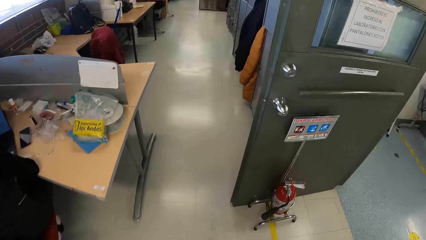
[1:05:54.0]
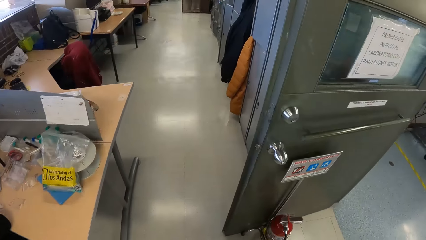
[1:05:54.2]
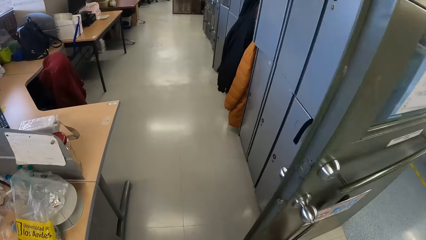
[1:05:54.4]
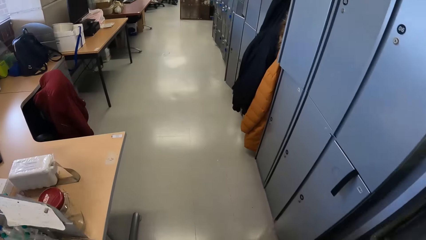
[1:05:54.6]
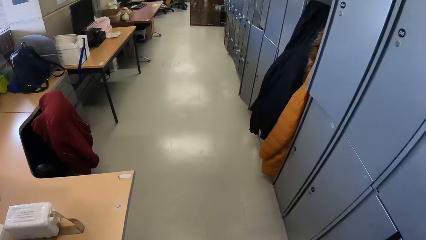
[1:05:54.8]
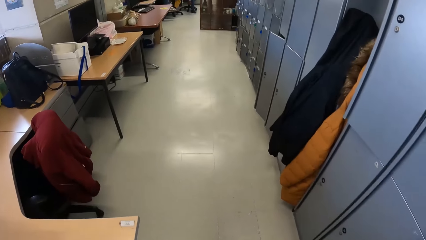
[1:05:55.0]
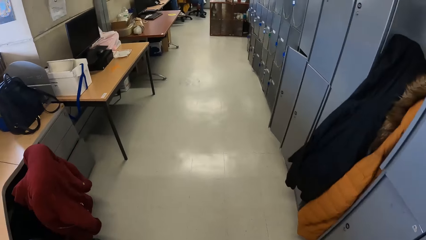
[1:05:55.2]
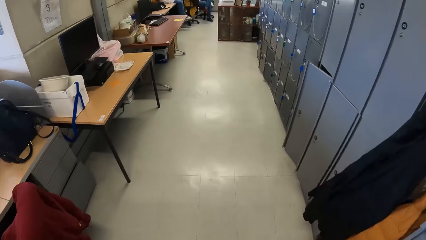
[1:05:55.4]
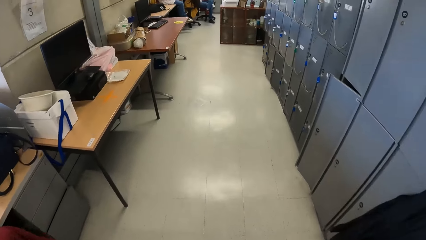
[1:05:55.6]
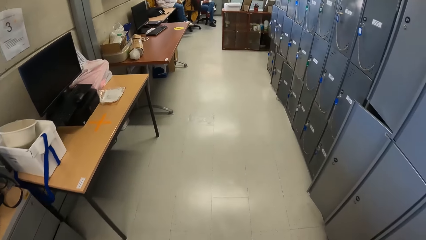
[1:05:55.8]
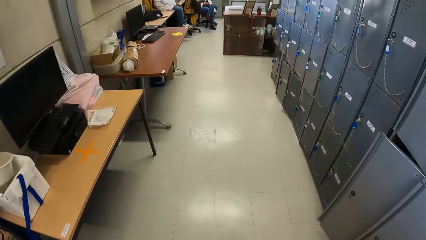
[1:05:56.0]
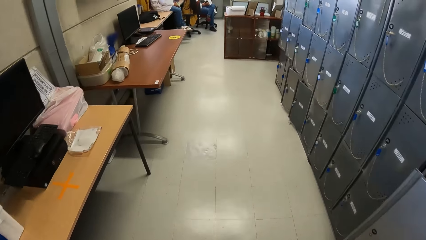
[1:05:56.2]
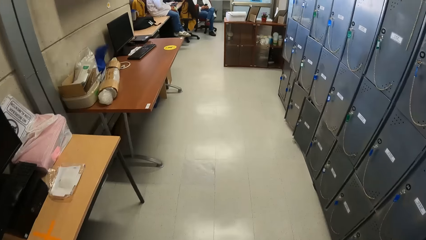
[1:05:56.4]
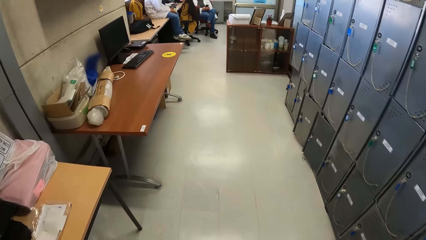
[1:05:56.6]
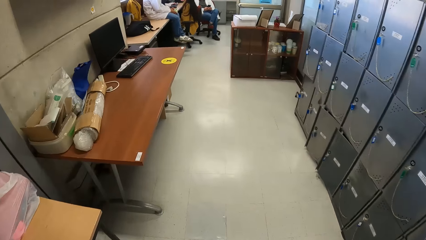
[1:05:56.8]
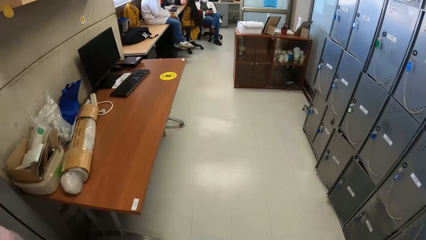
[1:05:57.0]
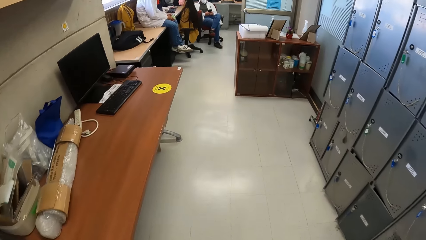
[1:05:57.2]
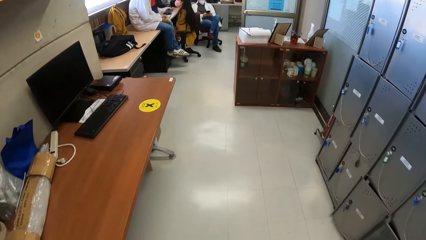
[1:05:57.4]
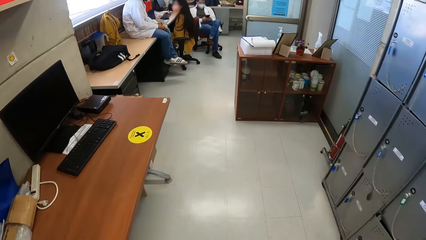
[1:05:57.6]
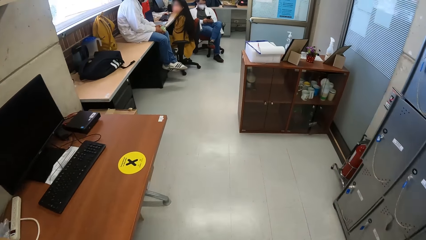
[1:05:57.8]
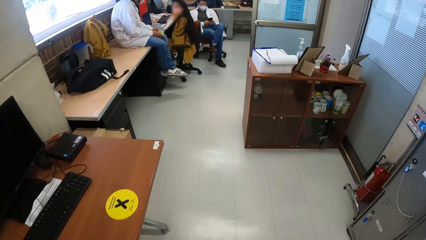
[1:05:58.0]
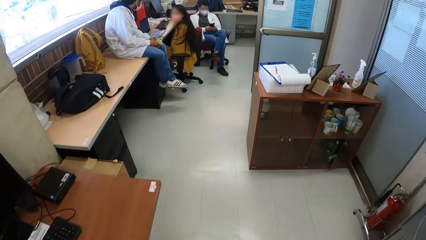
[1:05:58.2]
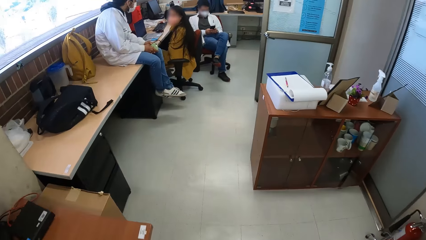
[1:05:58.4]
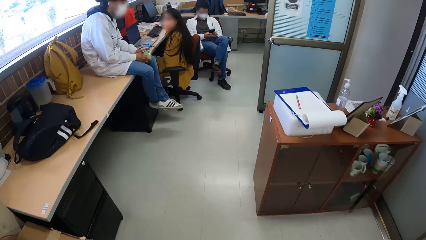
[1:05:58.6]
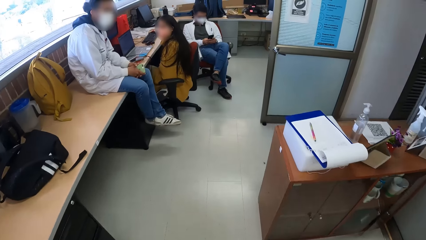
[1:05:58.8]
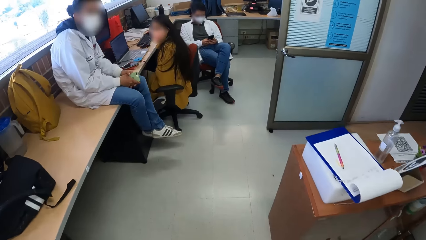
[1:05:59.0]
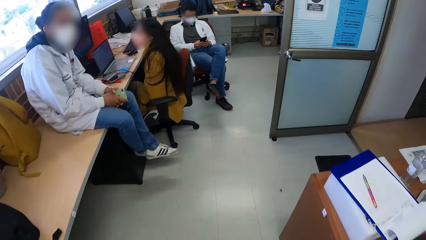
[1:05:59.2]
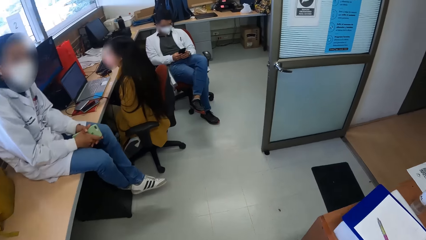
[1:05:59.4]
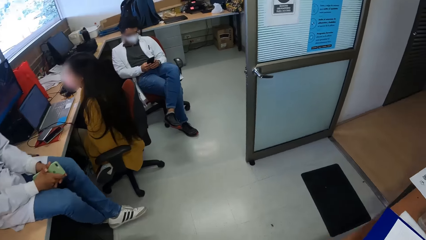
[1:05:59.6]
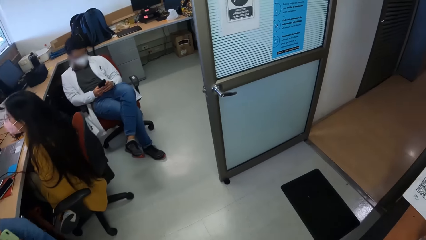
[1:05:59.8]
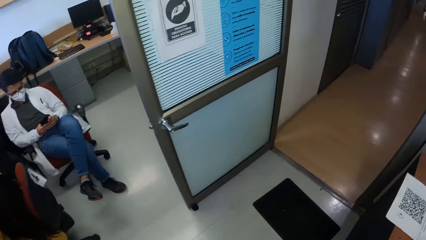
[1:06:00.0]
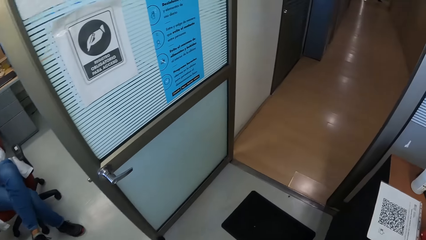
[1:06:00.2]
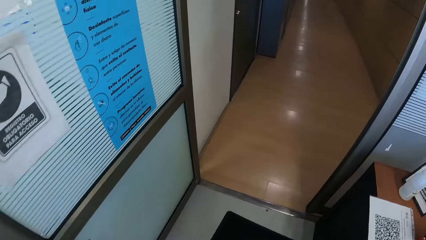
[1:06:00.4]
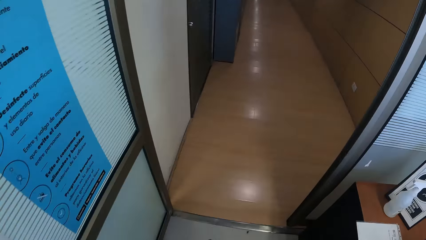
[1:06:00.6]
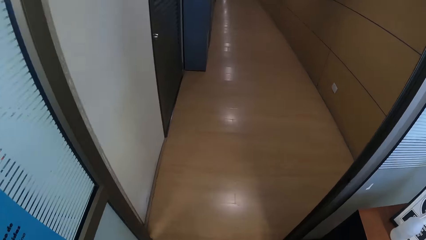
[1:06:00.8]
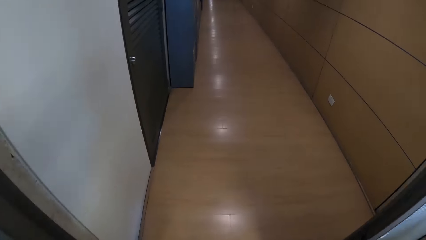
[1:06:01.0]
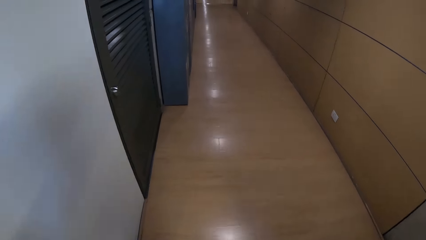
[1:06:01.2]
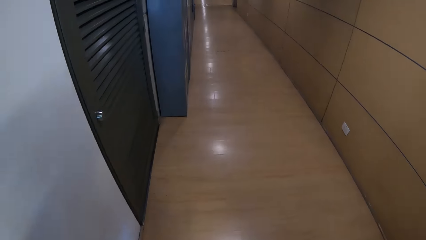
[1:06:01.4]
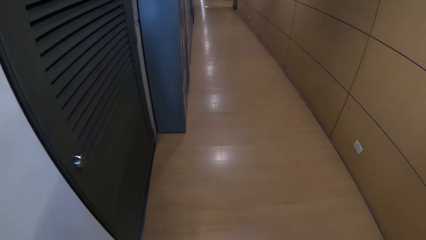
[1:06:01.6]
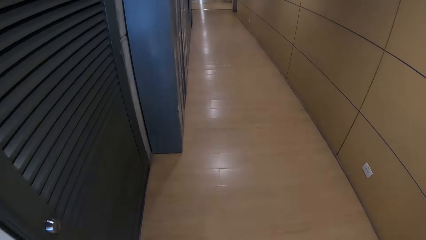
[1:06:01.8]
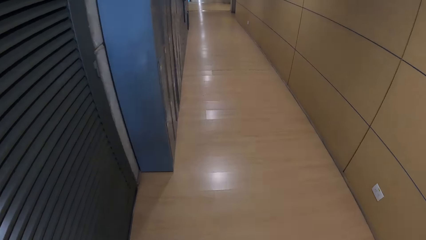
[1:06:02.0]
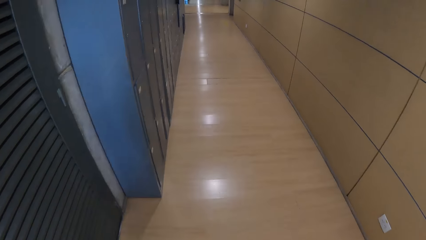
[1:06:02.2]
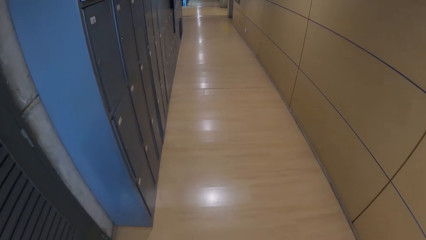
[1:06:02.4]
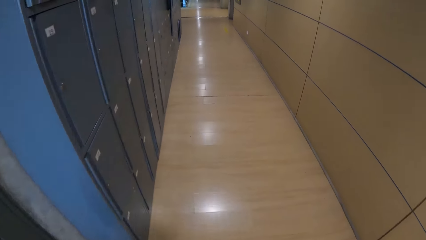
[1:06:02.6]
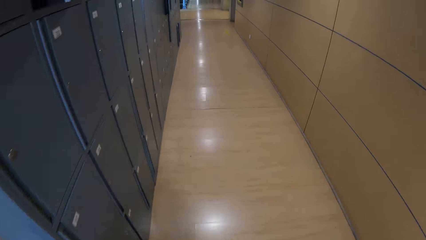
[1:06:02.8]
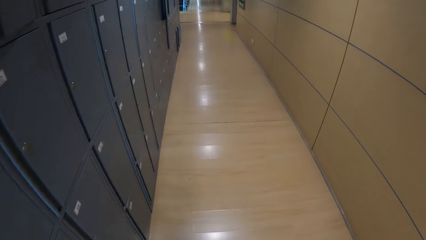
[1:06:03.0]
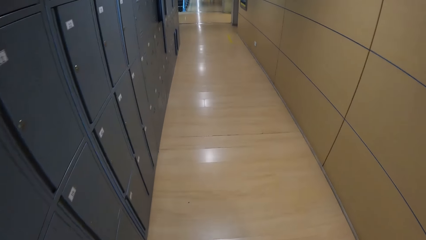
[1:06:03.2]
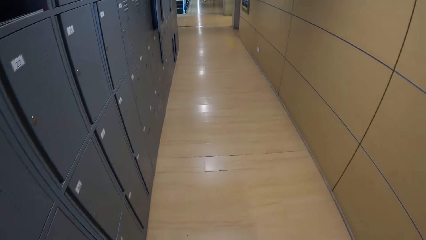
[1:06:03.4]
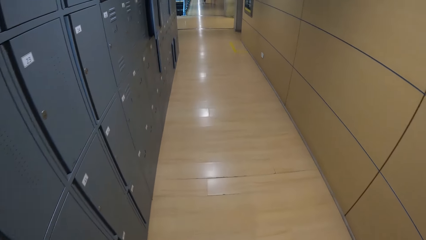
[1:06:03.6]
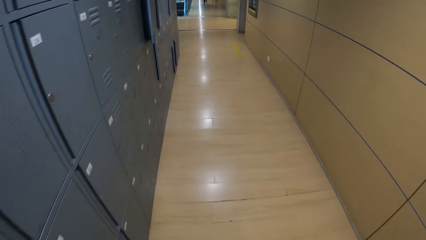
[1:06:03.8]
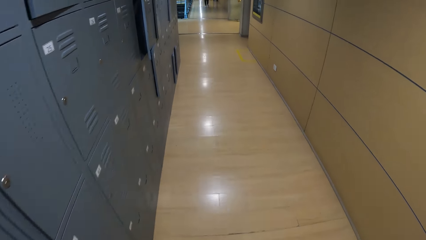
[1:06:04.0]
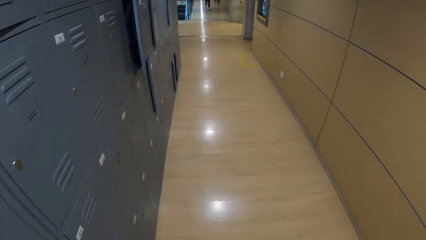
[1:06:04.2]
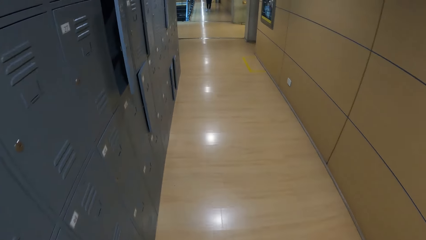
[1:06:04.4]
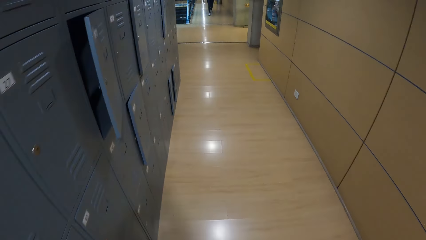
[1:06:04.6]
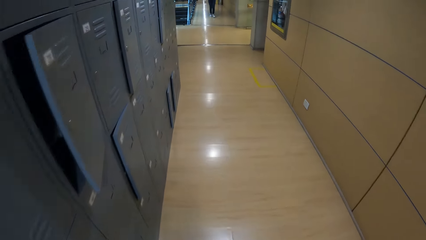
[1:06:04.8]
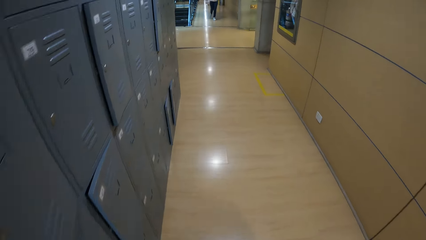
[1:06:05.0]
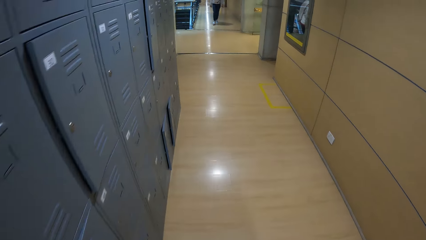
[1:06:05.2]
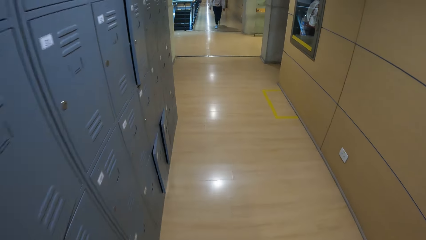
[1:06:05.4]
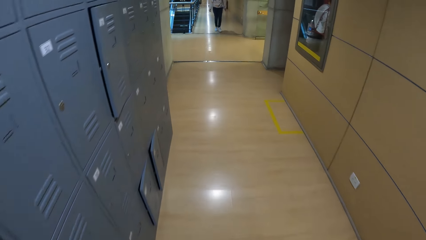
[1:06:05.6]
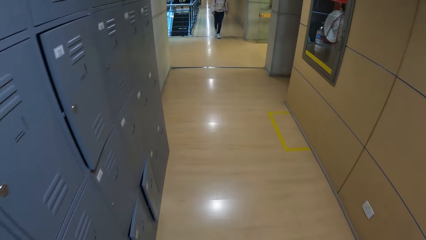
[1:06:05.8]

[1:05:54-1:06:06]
The camera wearer walks out of the office.

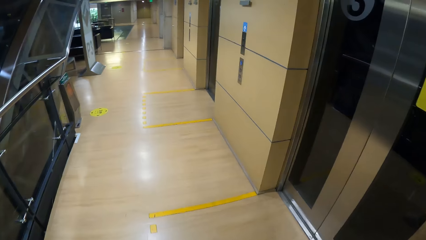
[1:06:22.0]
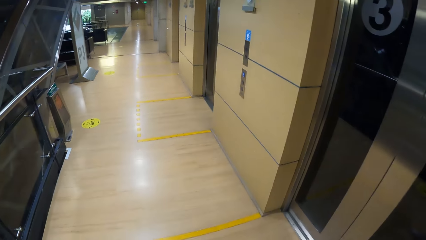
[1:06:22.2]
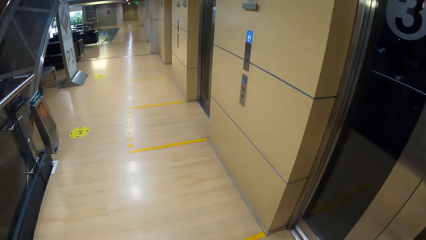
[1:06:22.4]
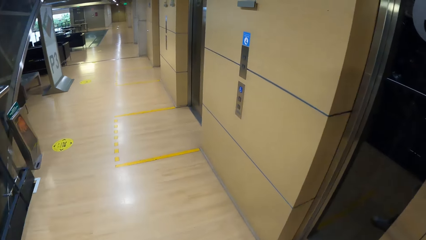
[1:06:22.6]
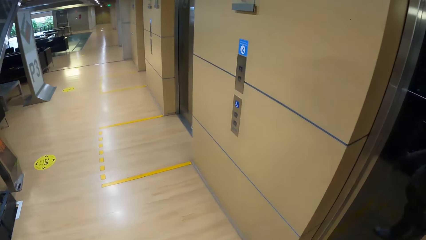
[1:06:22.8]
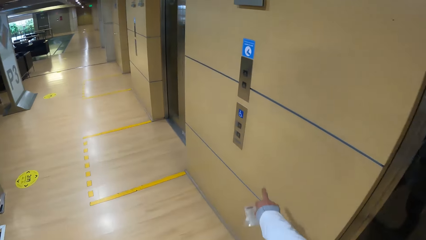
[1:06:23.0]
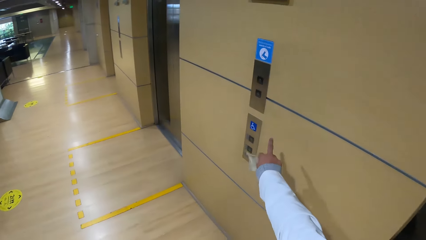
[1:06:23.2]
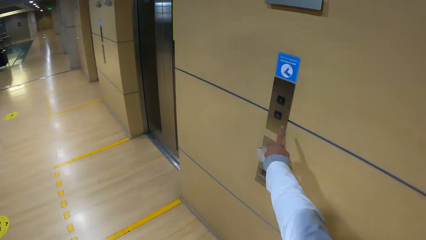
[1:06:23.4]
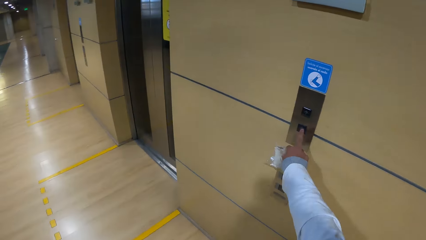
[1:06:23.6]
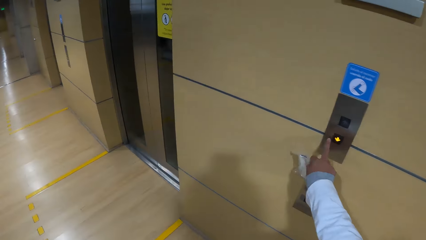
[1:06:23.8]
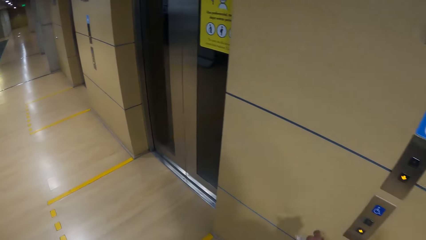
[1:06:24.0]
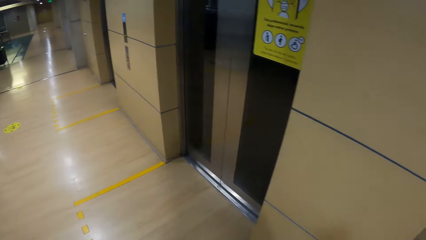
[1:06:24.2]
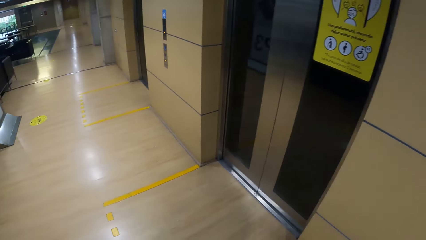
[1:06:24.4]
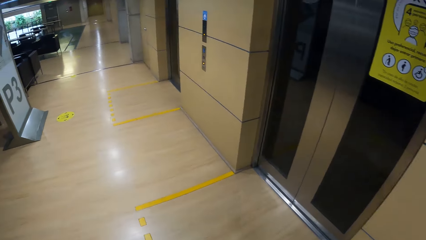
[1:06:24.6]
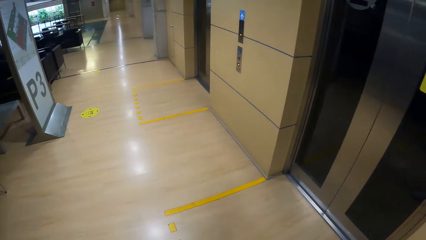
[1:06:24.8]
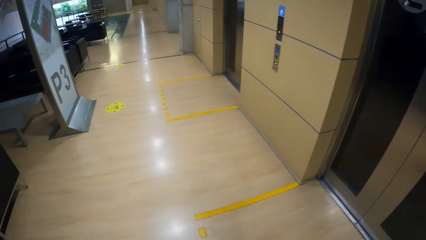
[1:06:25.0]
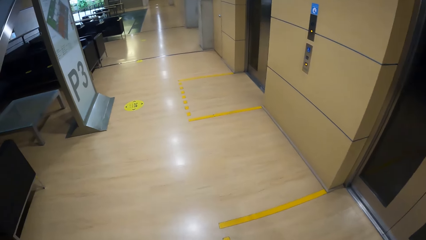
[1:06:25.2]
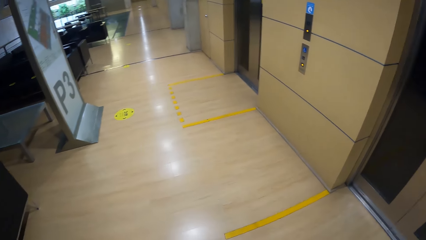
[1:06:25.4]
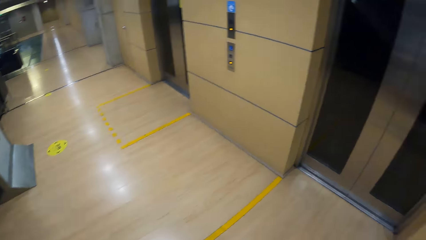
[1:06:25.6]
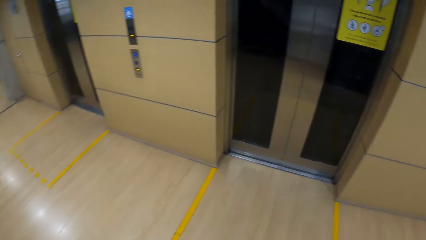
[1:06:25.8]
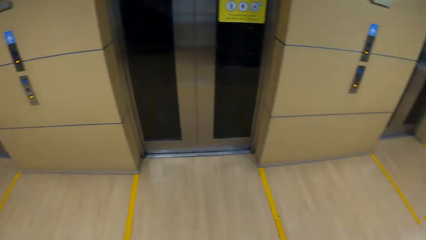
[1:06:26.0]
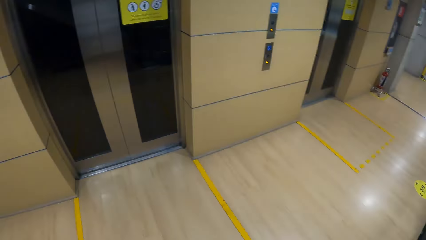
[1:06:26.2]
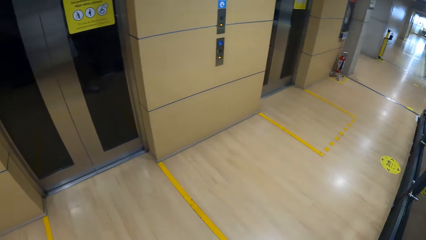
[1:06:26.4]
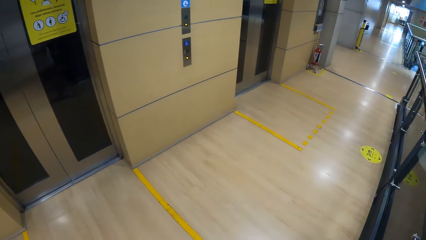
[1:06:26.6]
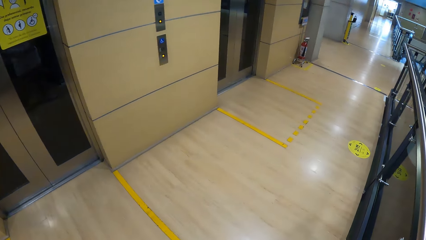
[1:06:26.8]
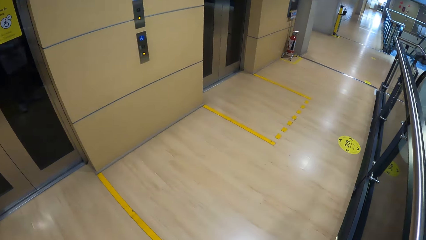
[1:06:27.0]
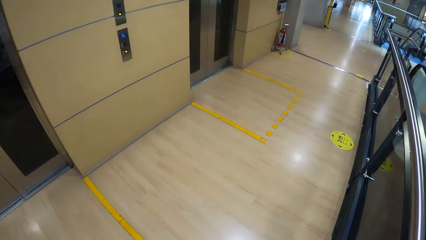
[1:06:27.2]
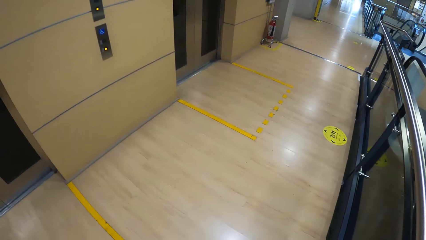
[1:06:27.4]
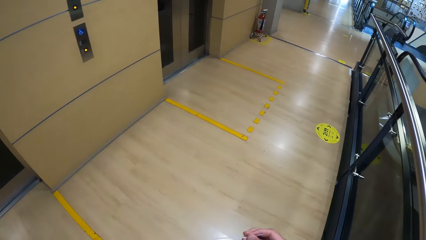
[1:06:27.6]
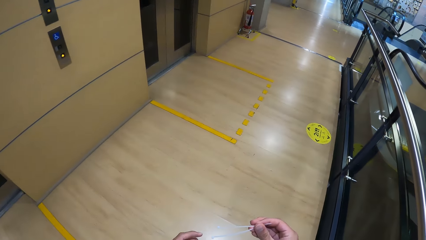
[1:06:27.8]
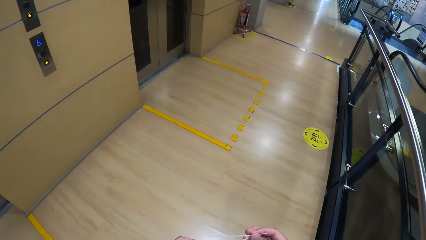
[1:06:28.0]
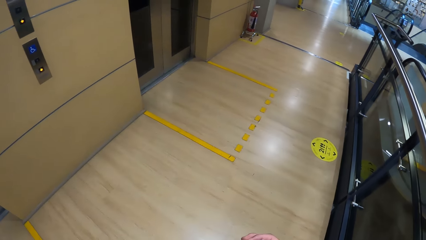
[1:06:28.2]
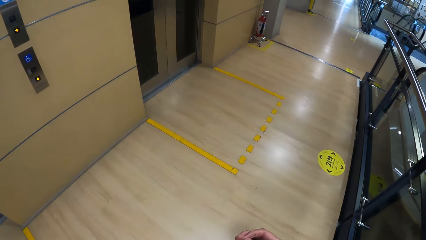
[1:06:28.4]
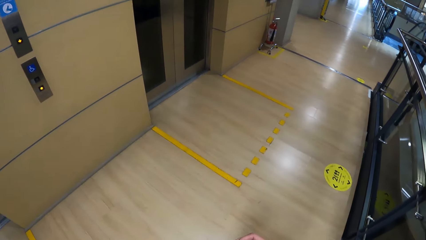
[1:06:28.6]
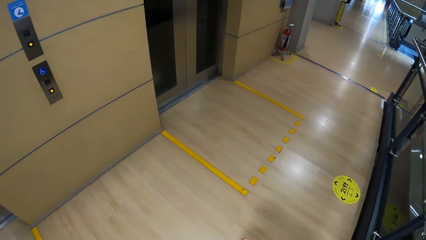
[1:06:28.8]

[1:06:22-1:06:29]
The camera wearer pushes an elevator button with his right hand.
